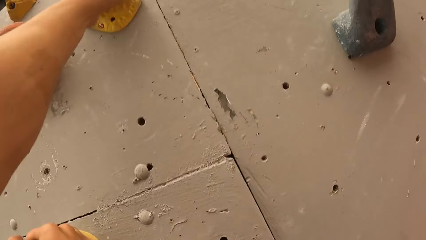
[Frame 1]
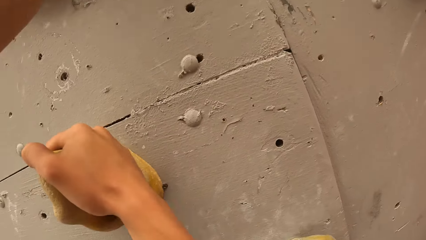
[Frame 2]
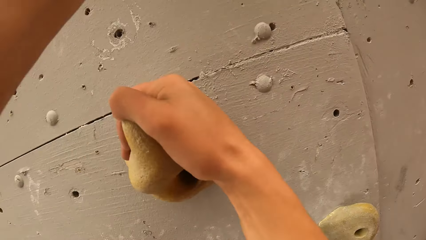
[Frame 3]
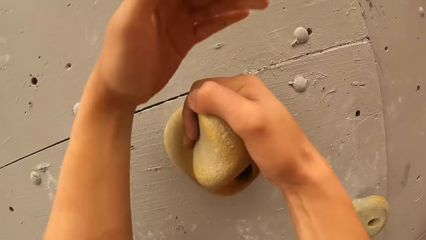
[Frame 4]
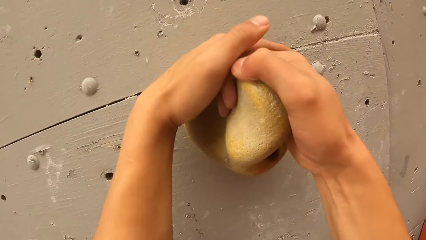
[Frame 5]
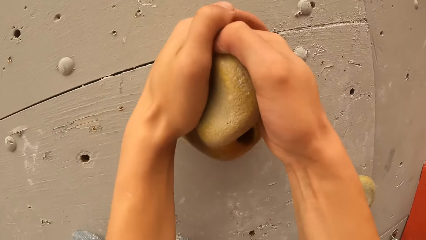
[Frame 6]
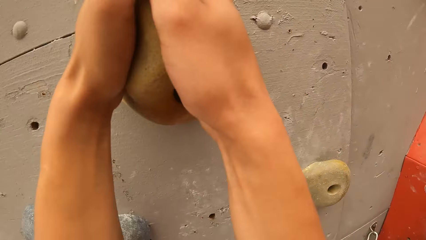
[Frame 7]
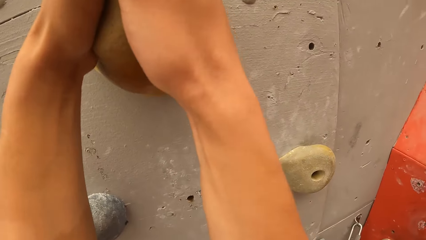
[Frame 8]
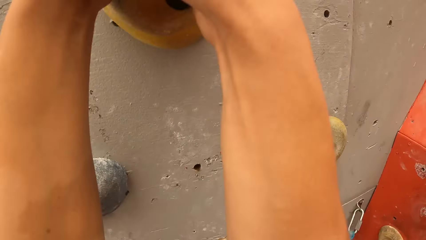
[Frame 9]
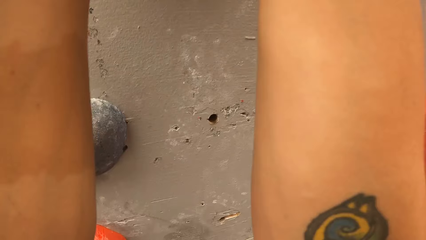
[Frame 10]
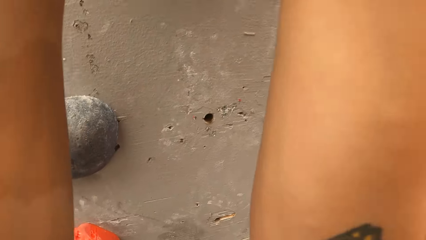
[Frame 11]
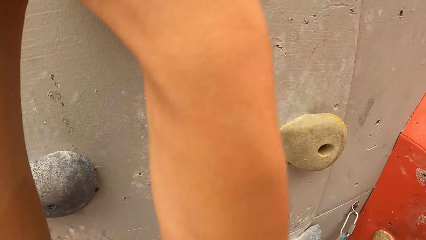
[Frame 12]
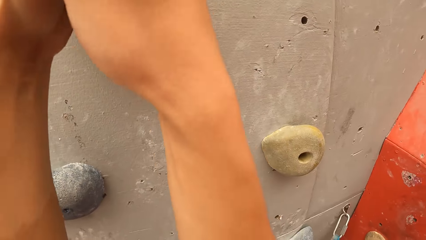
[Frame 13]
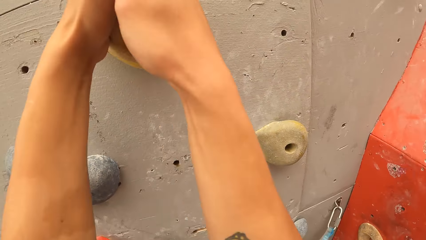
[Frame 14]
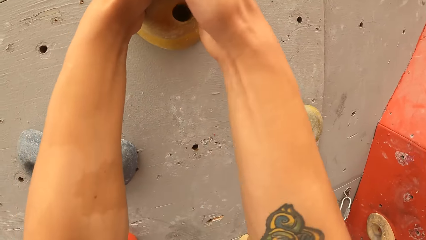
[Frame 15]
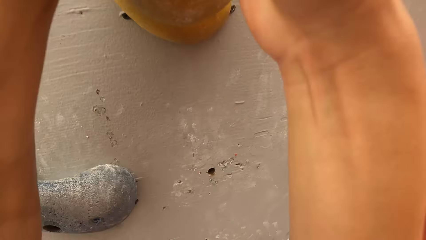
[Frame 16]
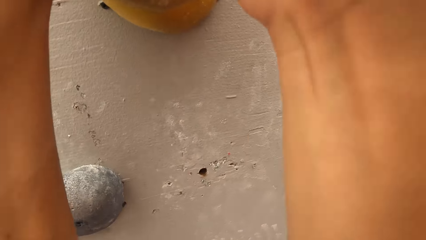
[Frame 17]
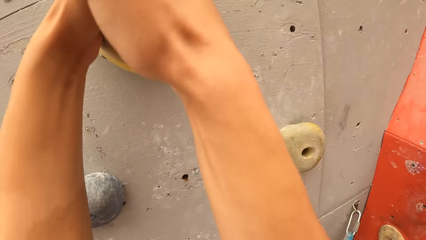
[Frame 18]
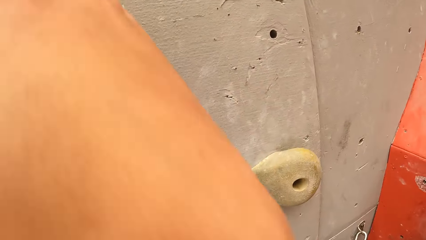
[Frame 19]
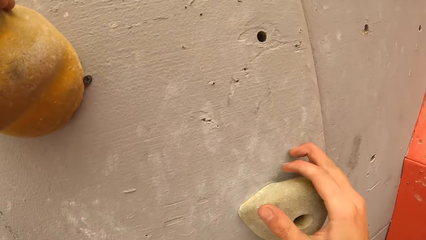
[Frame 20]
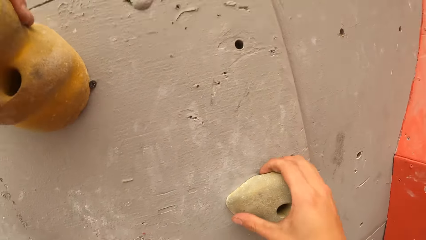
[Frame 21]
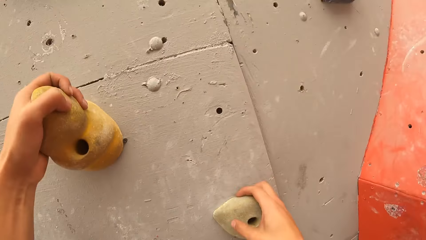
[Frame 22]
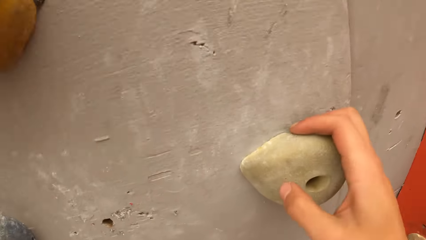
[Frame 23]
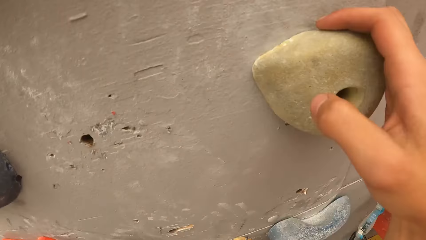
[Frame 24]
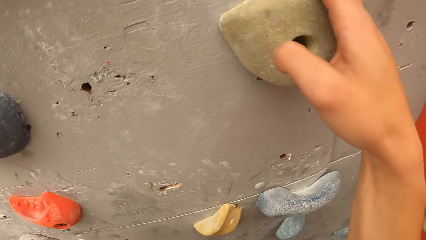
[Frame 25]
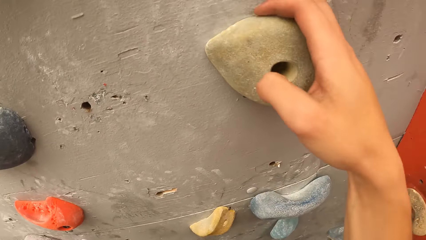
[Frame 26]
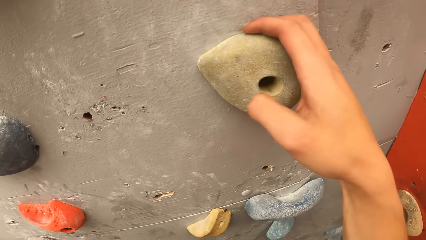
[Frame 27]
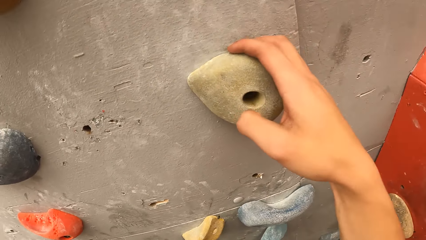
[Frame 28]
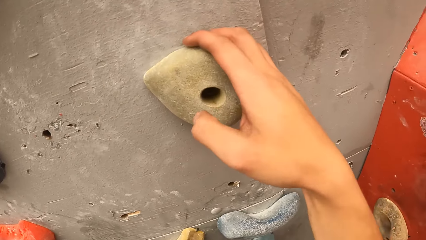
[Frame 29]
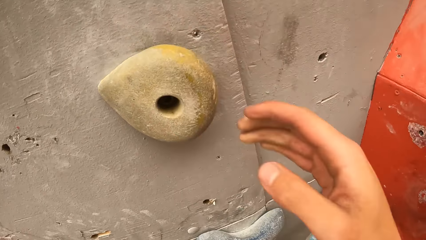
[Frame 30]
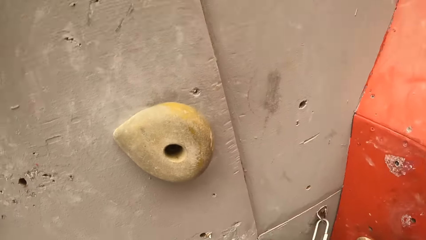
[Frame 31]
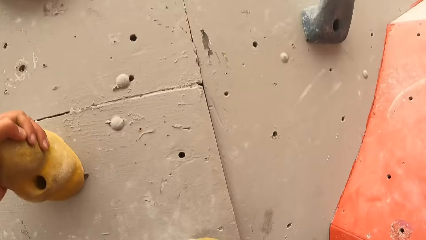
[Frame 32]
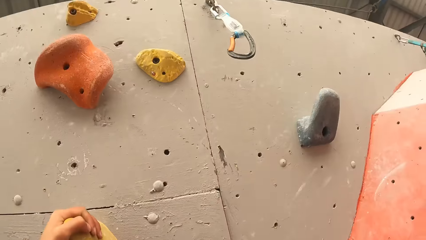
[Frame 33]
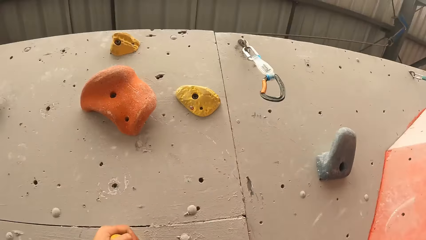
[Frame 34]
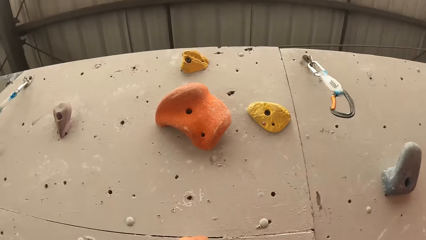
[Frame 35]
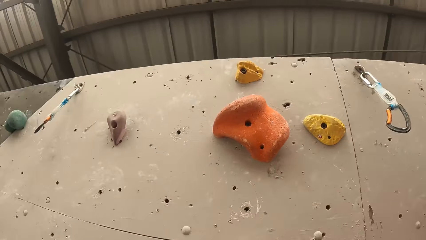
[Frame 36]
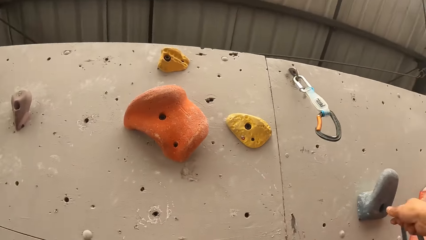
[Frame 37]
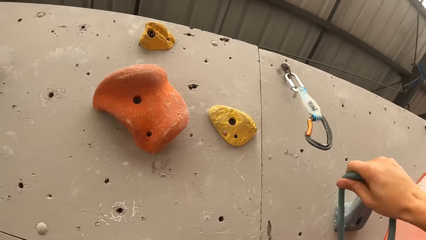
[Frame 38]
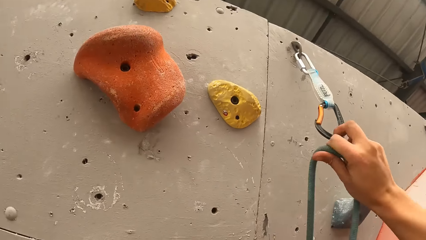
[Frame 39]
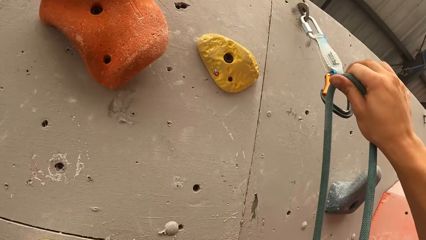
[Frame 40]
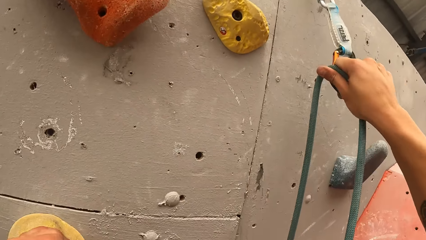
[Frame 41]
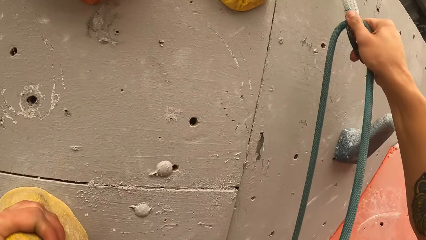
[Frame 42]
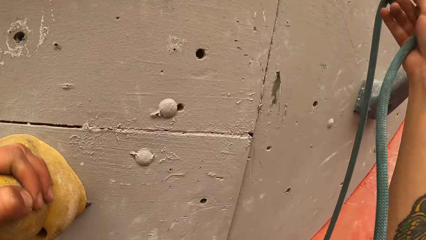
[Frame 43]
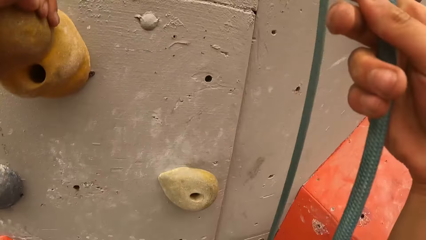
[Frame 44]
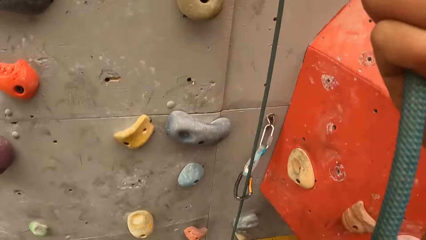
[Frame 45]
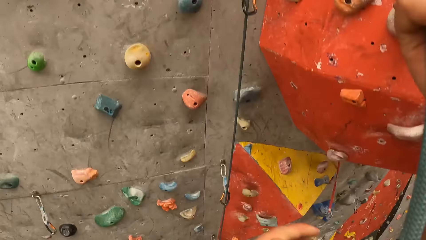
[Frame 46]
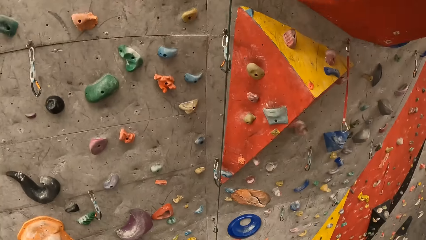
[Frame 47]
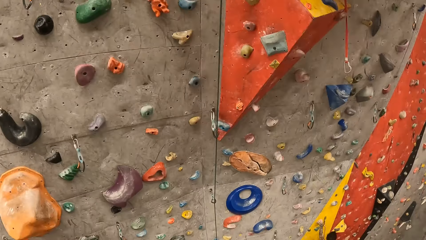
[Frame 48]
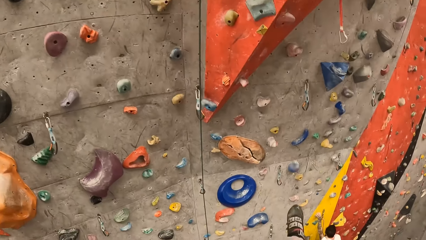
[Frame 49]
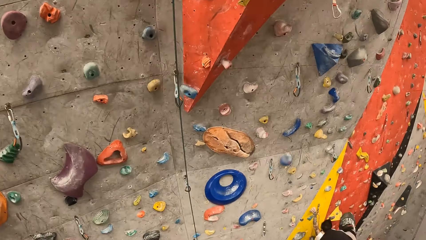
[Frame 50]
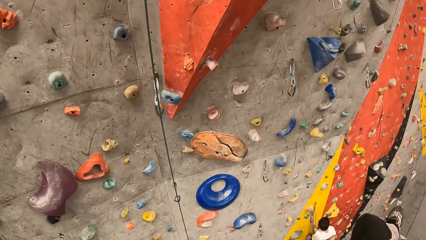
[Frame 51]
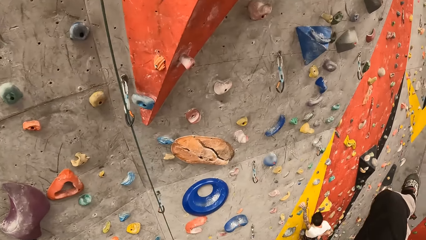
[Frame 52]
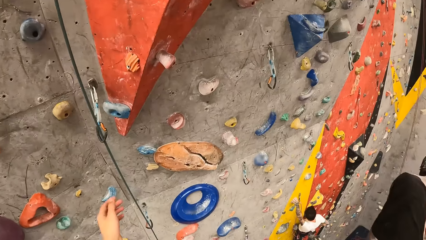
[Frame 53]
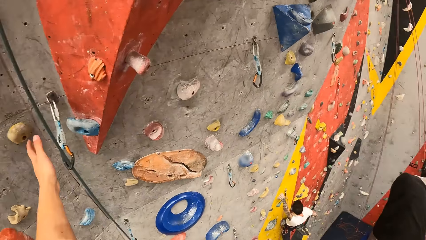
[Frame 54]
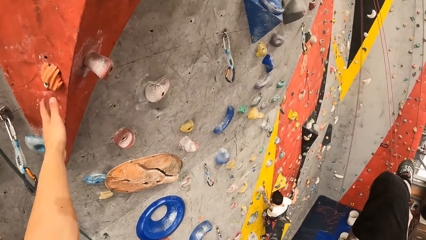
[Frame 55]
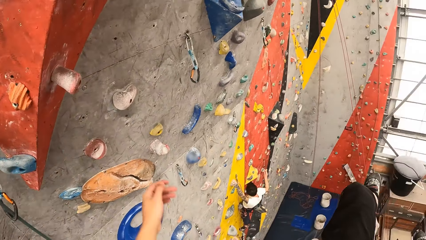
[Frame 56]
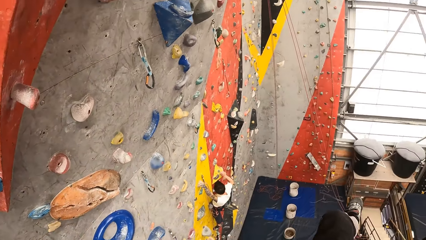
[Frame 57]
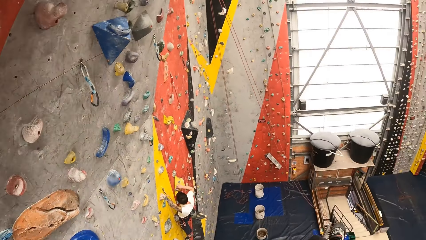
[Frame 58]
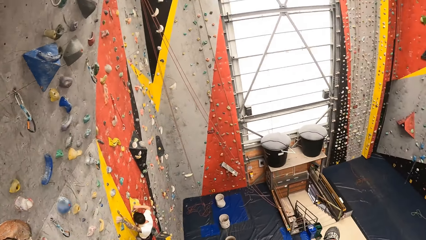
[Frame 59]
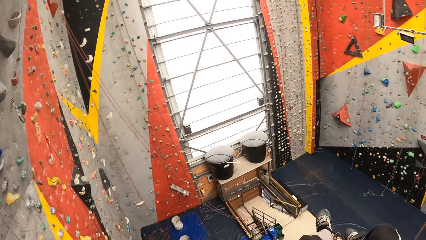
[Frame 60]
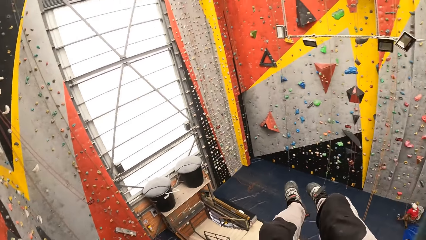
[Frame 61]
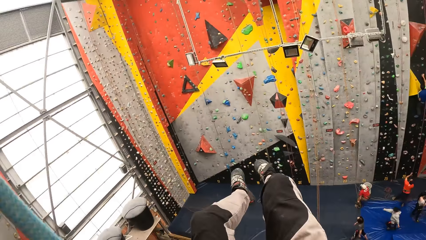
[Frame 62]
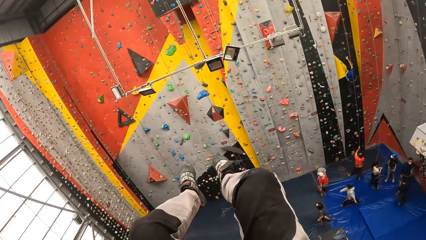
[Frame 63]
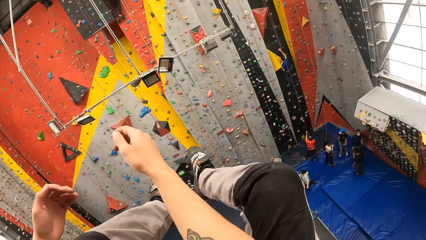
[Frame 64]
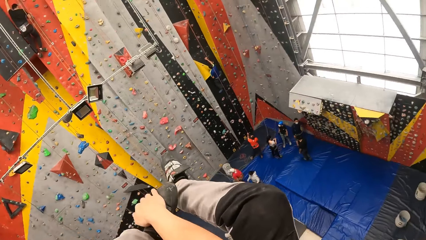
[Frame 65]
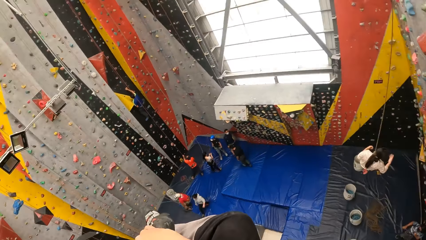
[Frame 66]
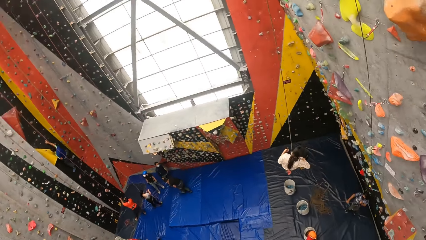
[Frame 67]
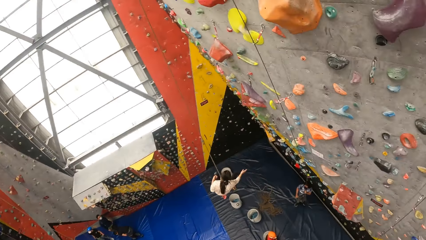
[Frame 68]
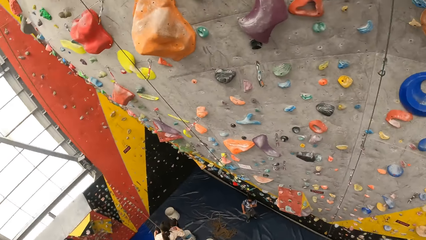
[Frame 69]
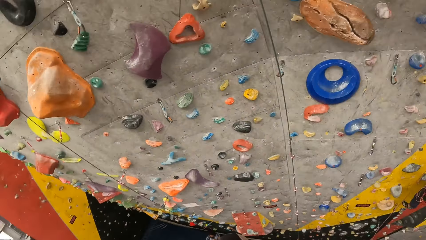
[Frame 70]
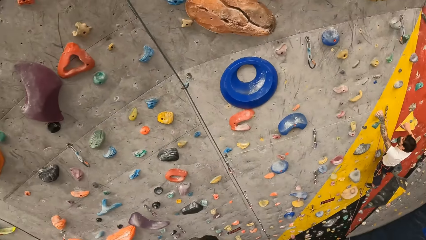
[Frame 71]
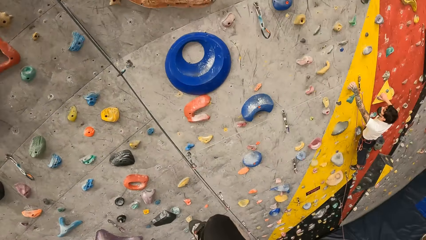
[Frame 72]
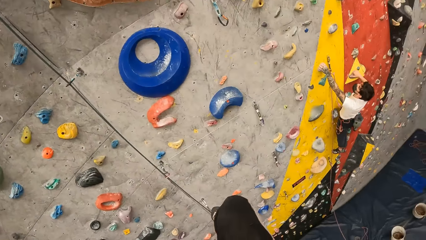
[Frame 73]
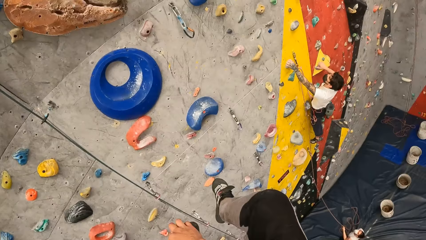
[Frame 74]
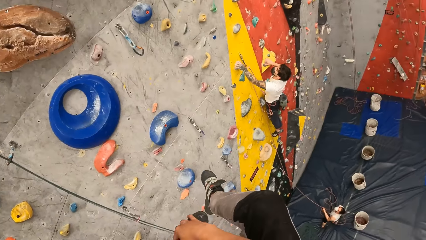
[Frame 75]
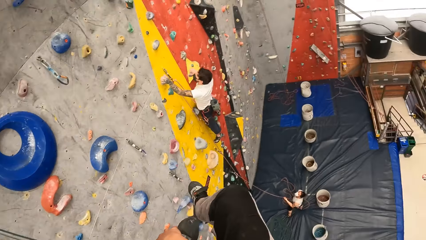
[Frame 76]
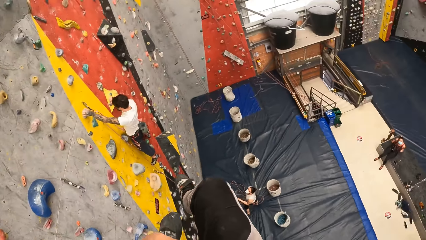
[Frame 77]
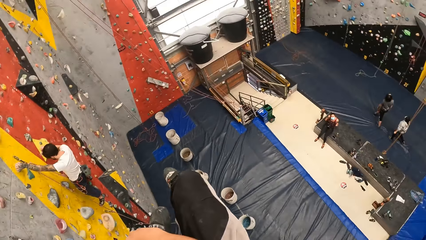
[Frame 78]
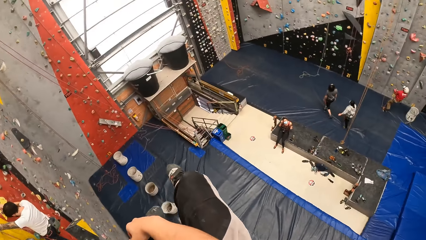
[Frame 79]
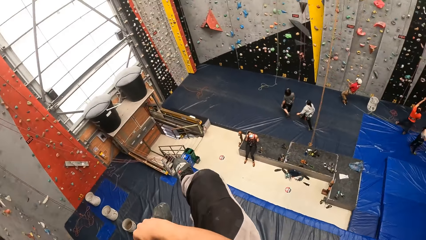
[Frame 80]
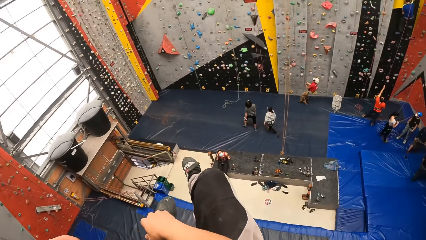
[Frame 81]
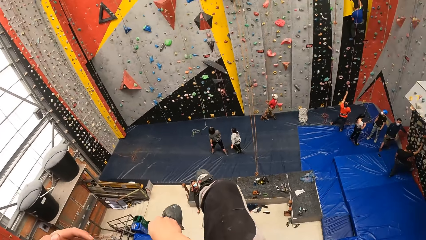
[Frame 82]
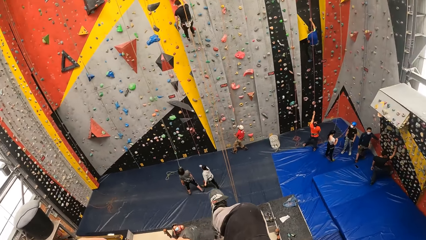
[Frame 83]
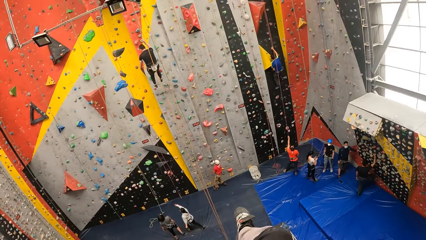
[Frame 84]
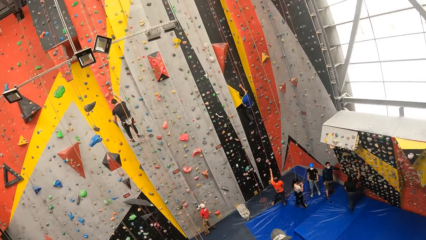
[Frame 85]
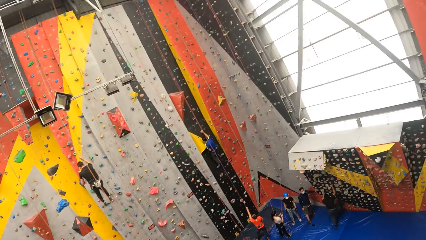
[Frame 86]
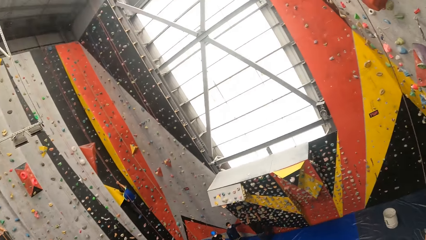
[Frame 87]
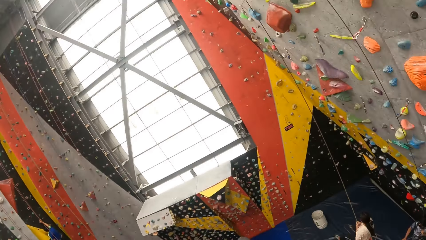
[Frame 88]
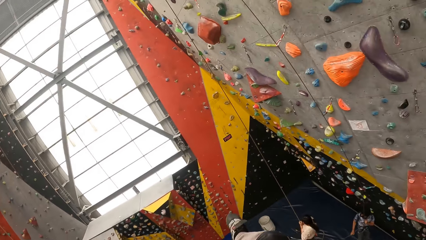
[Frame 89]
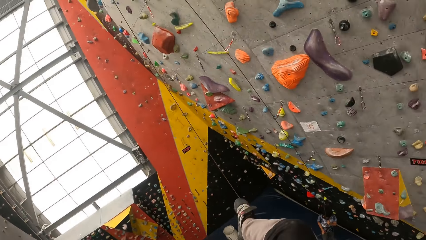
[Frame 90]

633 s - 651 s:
The camera wearer holds the board with the left hand. They move beside the board. They hold the board with the left hand. They move beside the board. They put a rope on the carabiner. They hang onto the rope. They swing on the rope. They move the right hand.
